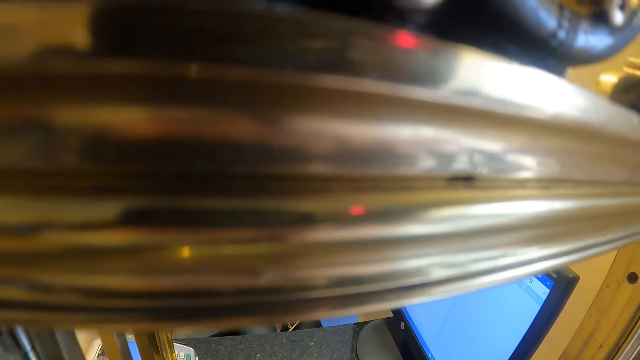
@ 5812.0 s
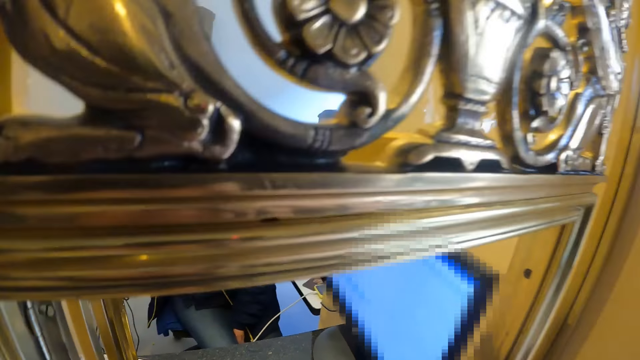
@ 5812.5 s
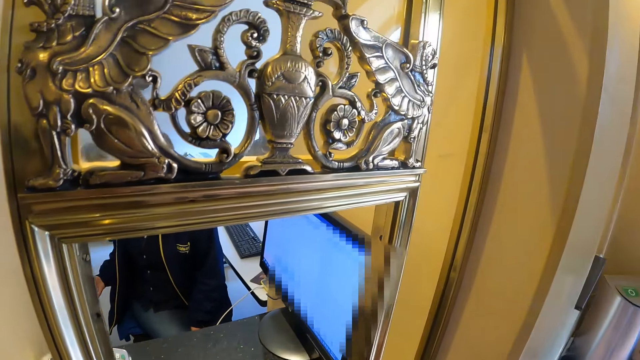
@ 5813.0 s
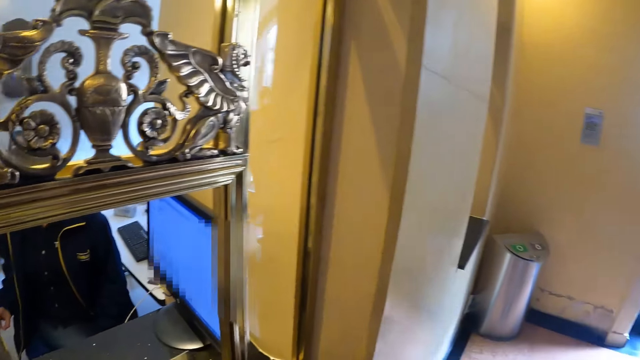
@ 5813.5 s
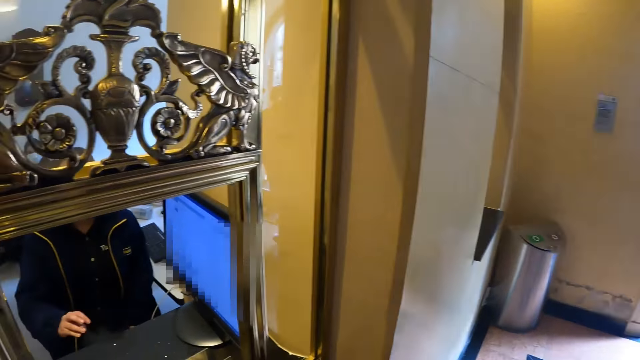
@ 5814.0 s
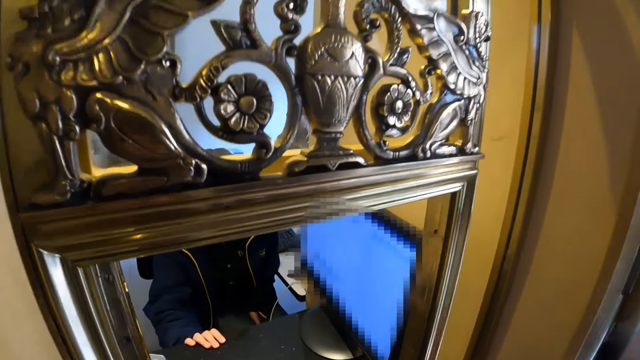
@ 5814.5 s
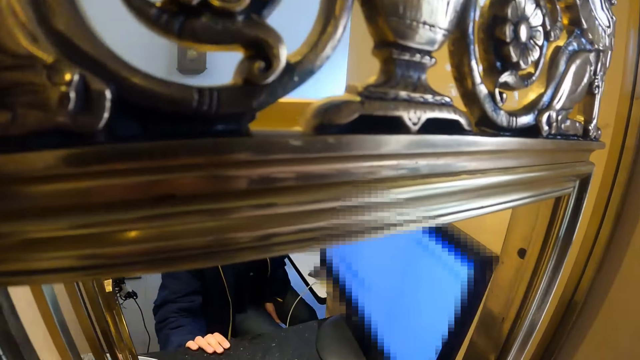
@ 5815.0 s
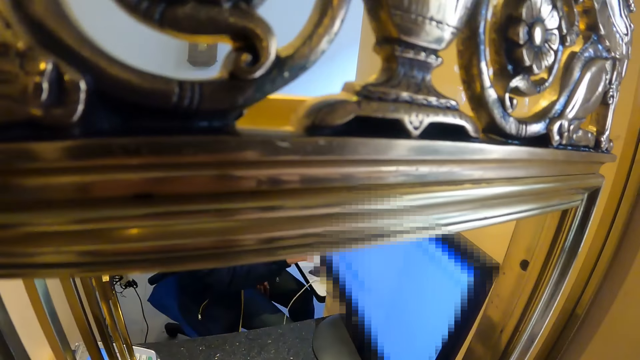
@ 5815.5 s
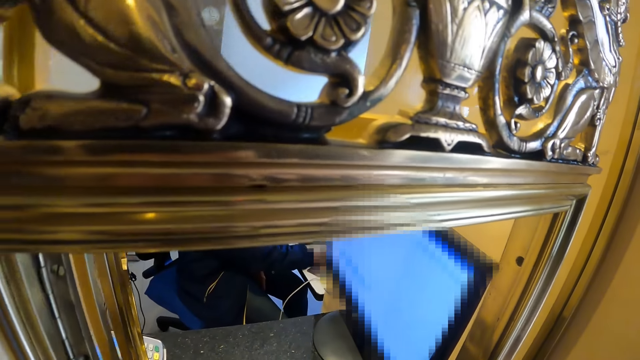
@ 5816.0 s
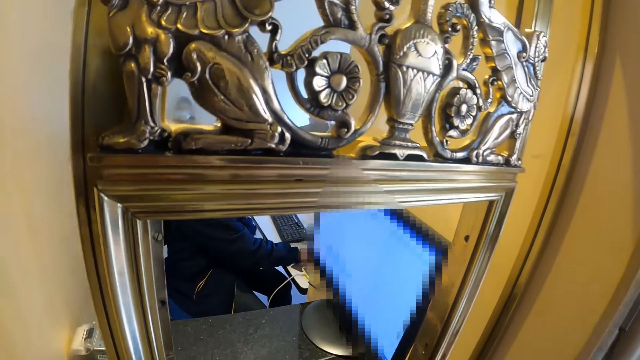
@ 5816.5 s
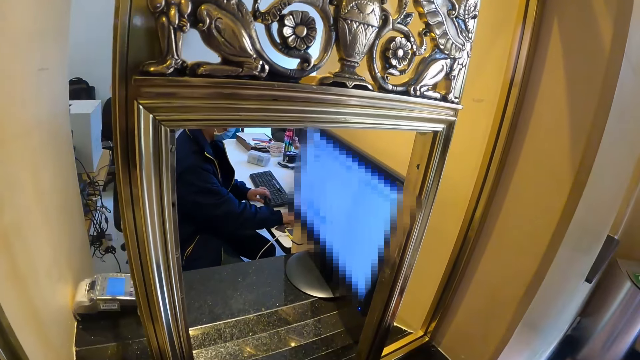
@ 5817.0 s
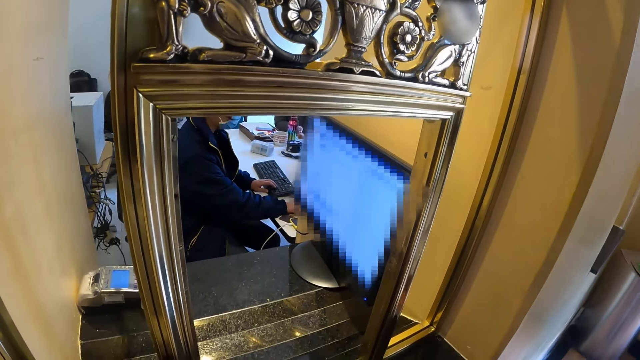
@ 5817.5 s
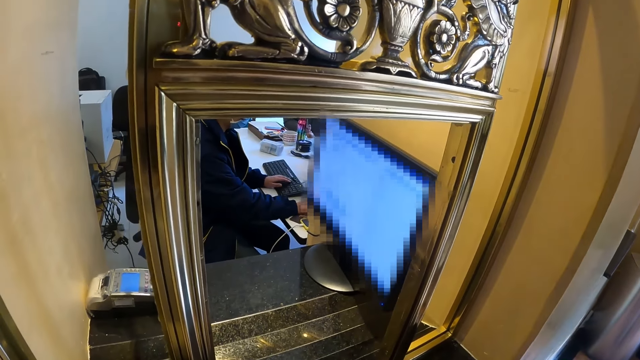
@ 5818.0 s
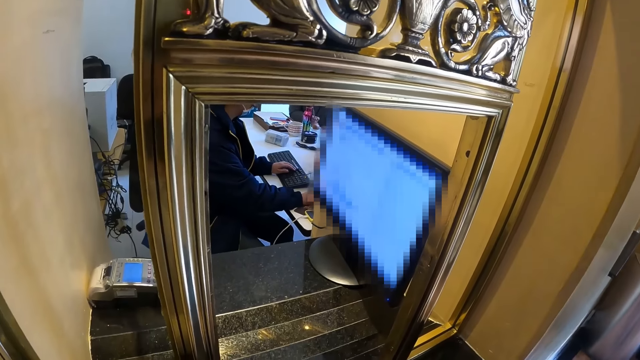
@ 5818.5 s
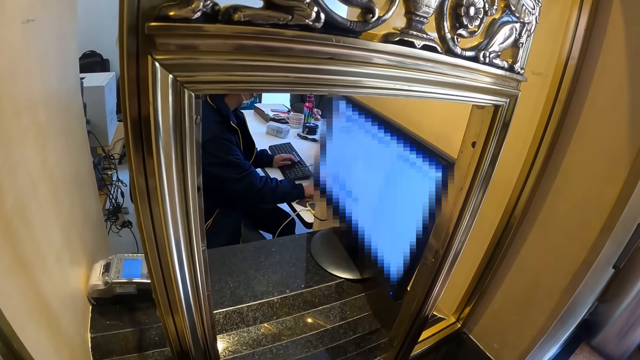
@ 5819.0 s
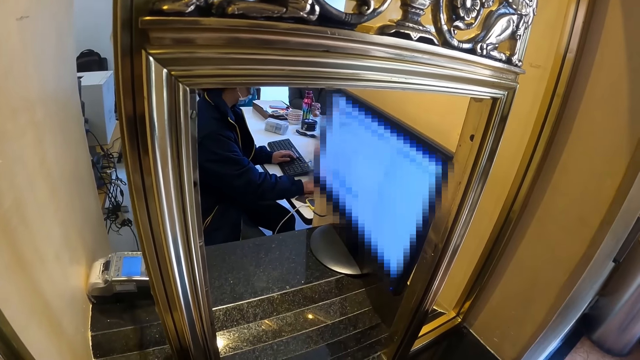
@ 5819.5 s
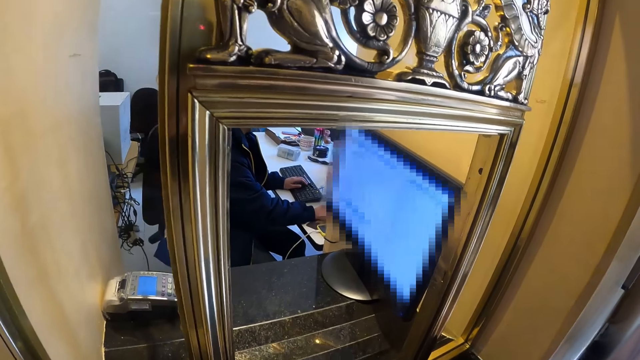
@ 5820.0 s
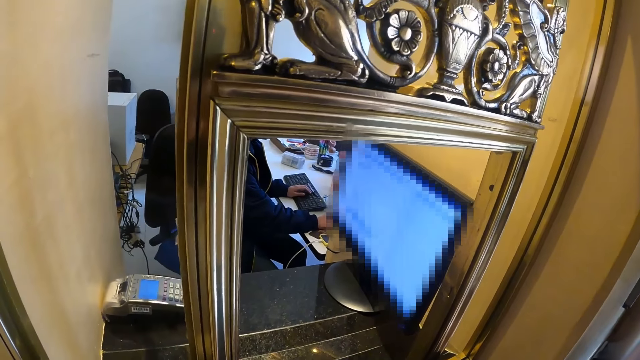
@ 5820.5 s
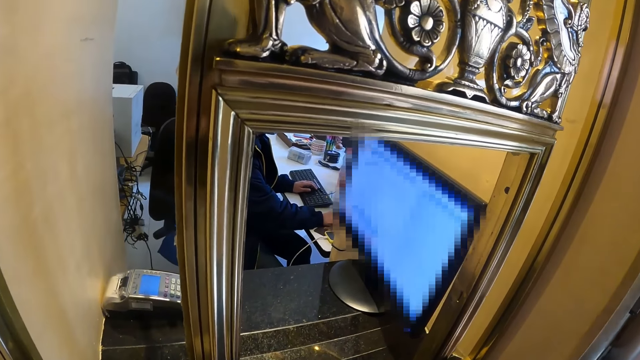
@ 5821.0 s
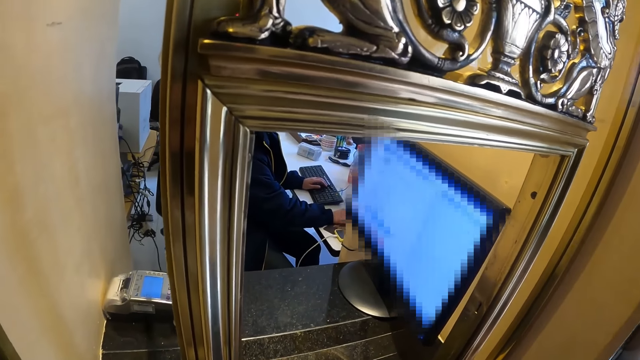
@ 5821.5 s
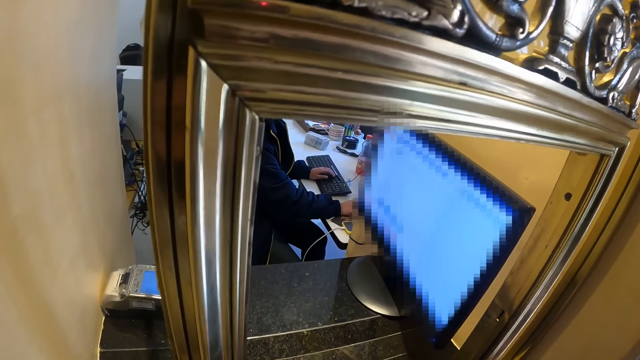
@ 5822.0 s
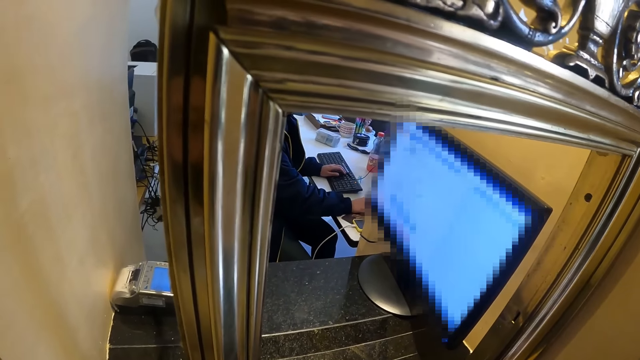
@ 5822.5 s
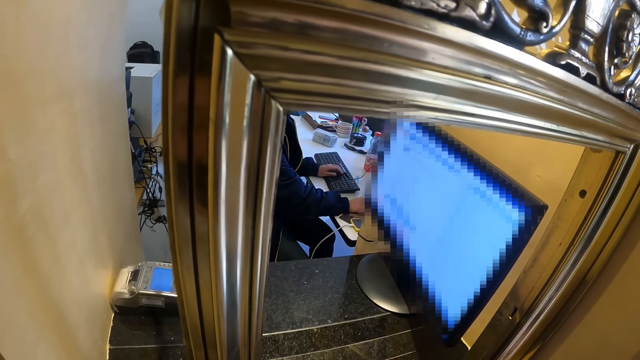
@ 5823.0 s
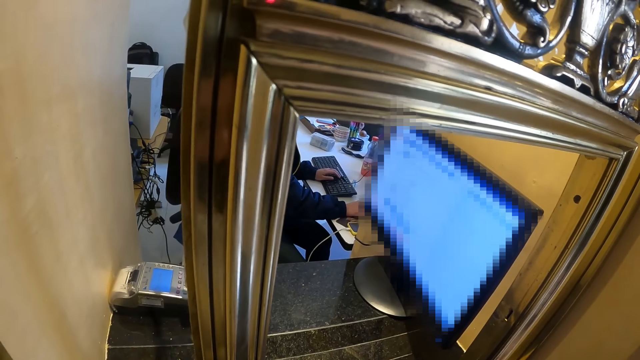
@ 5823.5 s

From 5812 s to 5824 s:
The camera wearer interacts with a woman. The woman moves towards the computer and operates the computer.

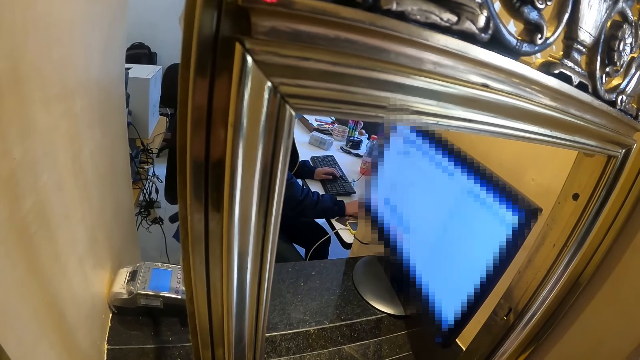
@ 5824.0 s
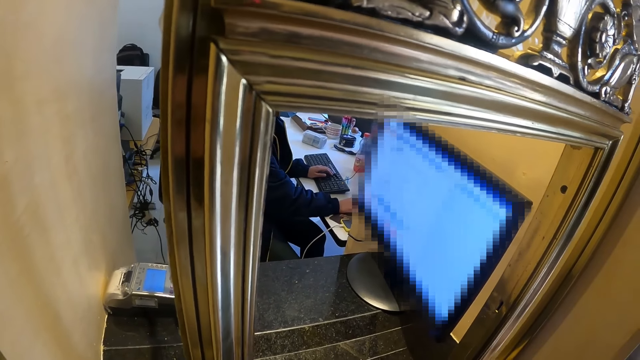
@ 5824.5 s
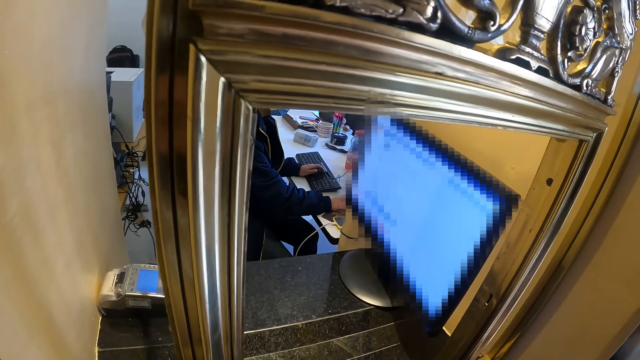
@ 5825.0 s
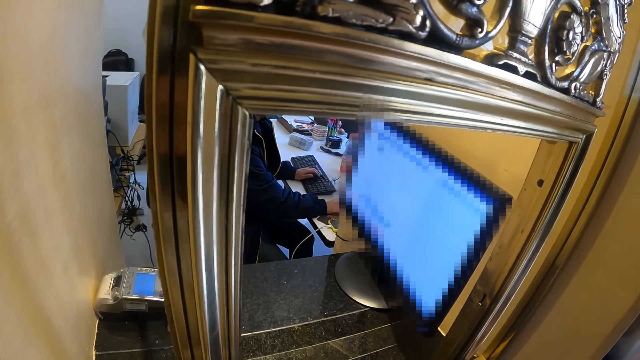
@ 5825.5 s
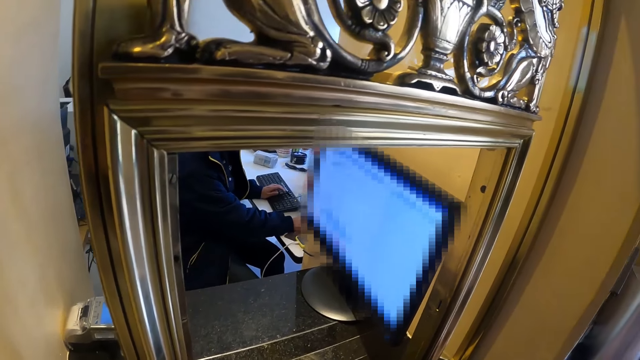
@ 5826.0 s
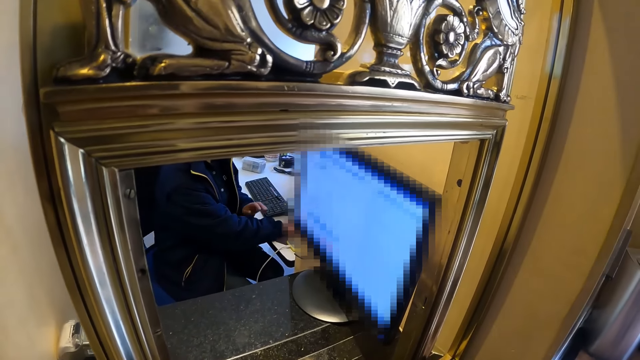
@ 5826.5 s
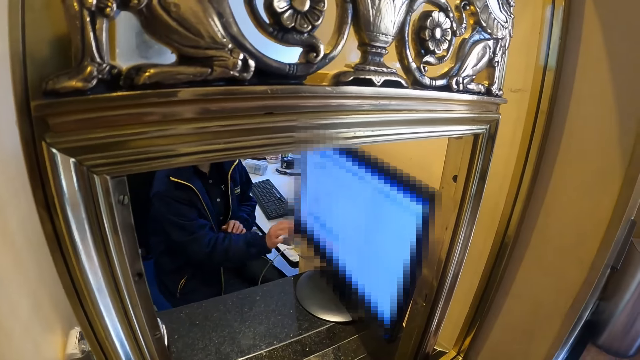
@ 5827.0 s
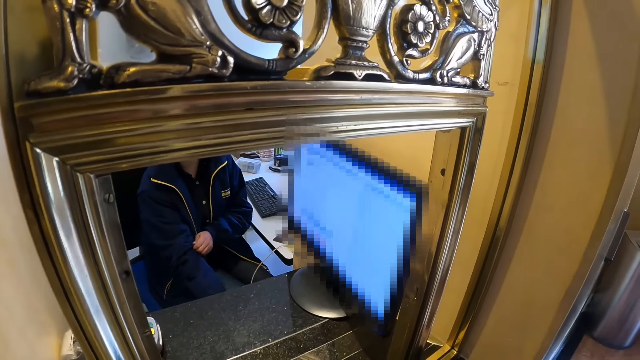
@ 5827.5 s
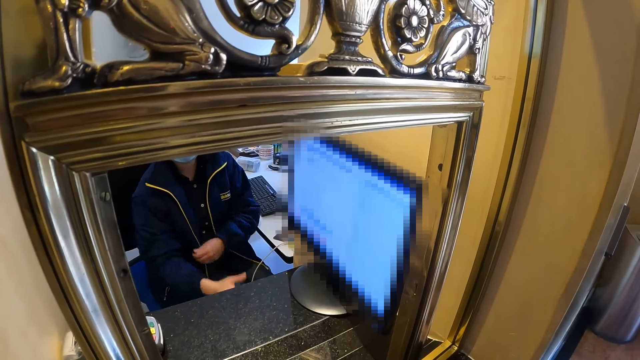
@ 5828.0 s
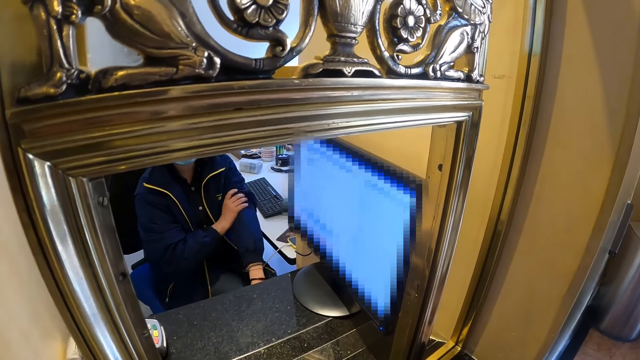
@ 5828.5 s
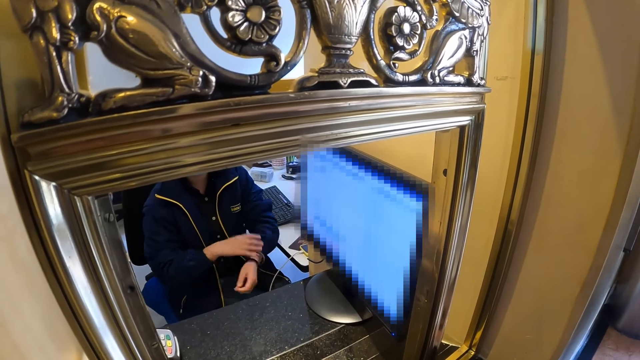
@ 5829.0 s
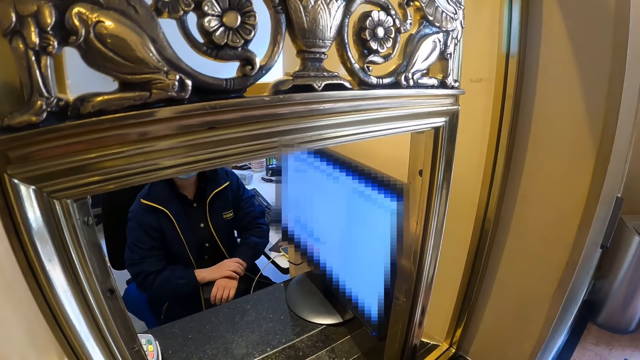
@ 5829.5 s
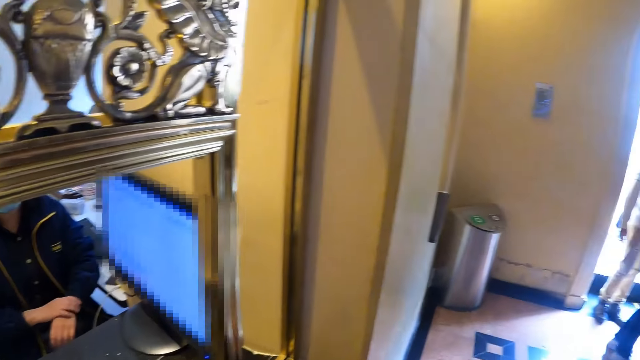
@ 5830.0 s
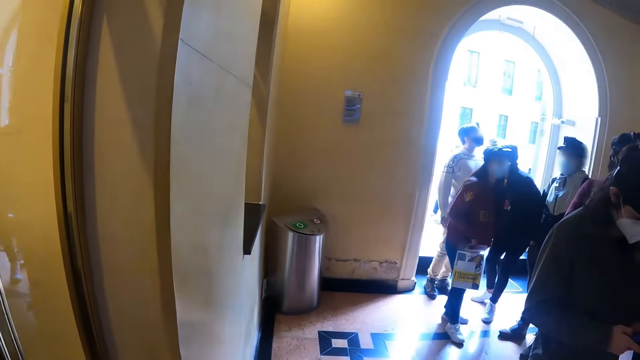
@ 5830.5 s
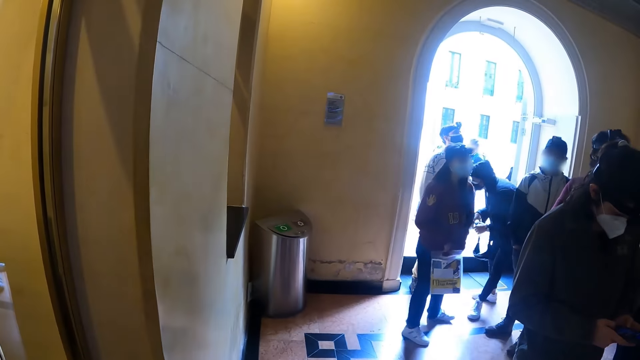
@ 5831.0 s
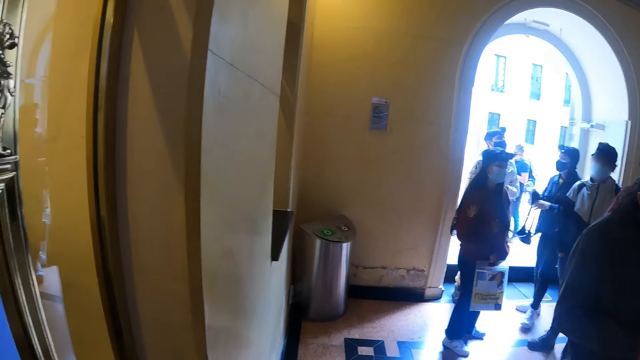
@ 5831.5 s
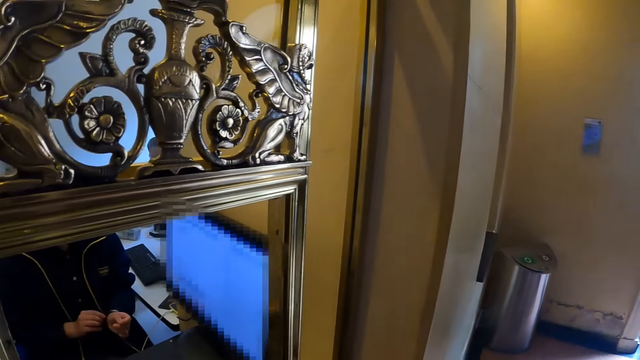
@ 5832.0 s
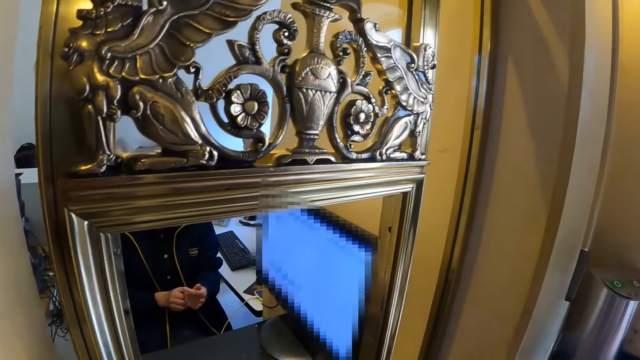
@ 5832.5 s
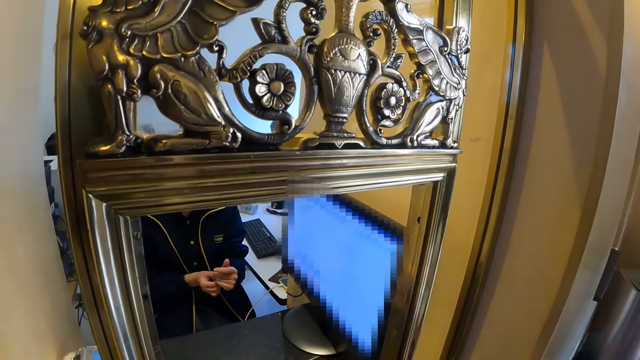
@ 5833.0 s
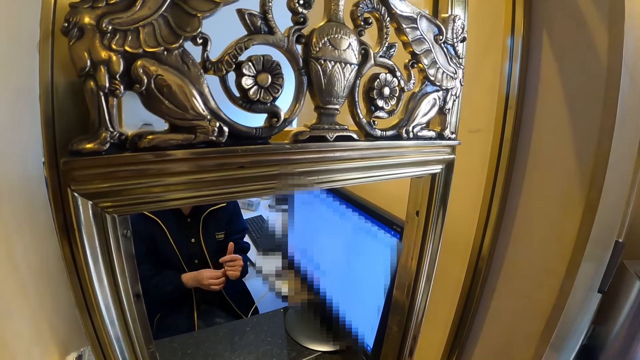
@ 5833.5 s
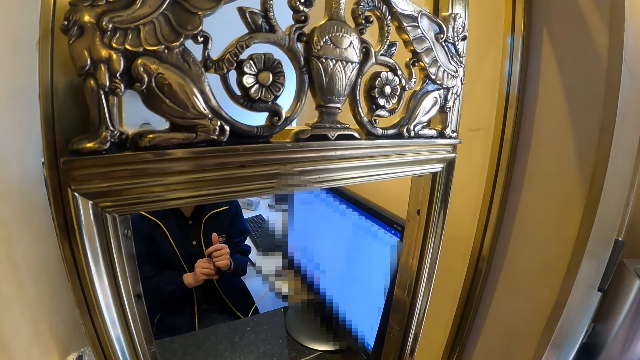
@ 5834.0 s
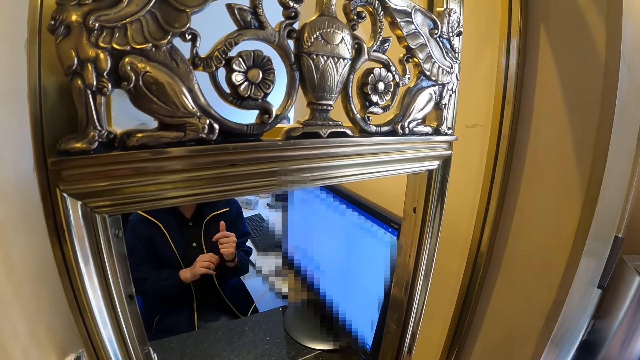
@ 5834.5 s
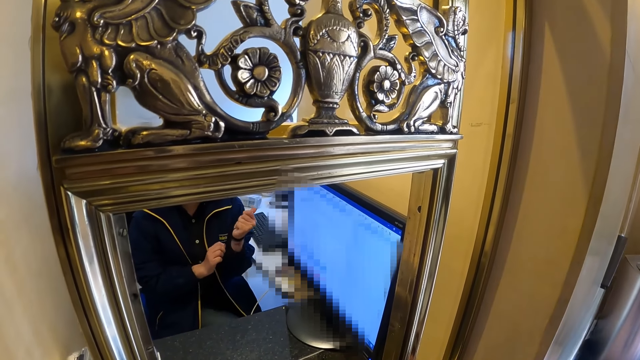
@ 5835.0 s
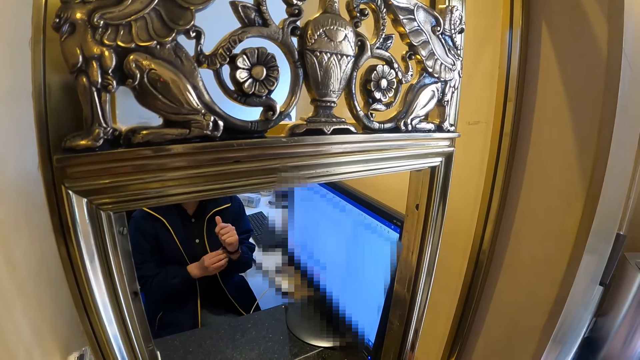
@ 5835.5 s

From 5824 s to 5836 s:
A woman pulls on her jacket's sleeves. The woman fixes her bracelets. The camera wearer turns towards the door. They stare at the door. They turn towards the counter. The woman fixes her bracelets. The woman makes a hand watch.
